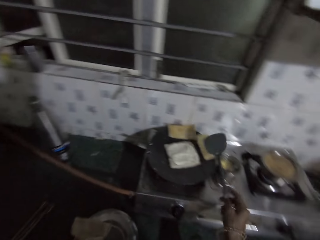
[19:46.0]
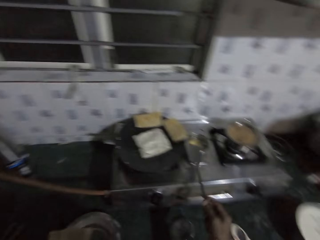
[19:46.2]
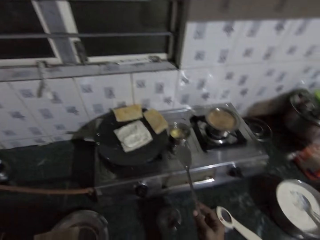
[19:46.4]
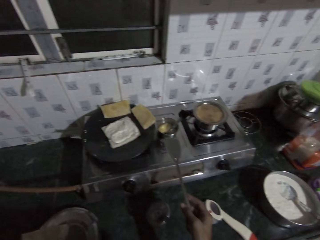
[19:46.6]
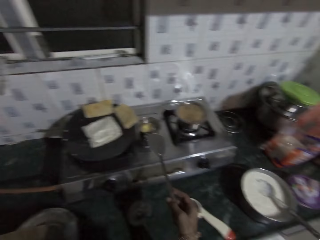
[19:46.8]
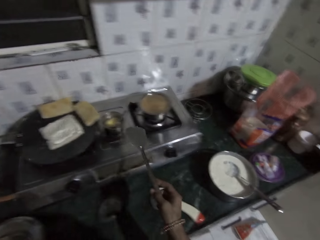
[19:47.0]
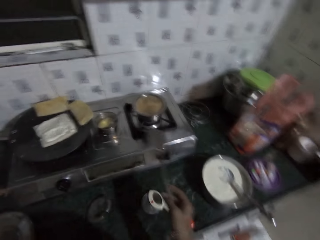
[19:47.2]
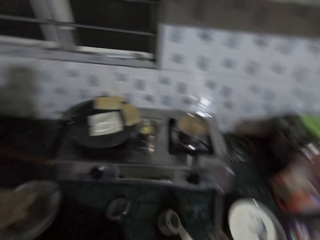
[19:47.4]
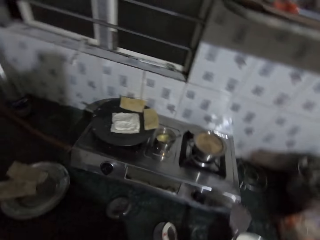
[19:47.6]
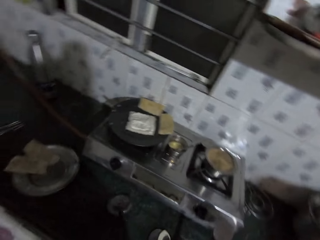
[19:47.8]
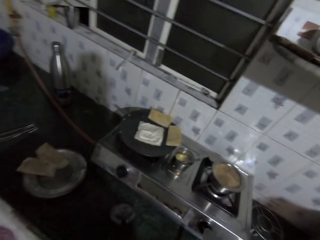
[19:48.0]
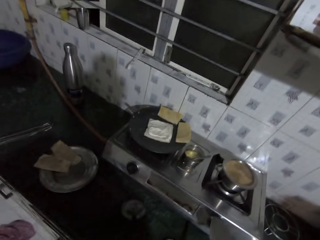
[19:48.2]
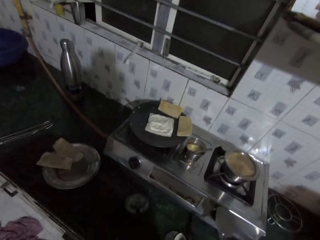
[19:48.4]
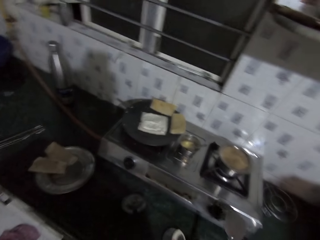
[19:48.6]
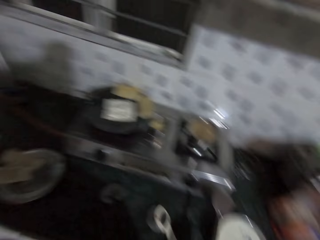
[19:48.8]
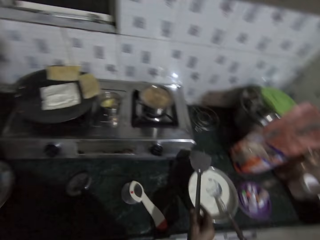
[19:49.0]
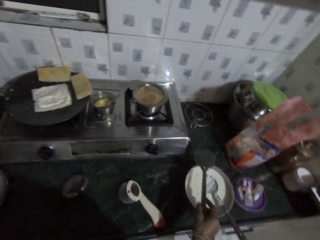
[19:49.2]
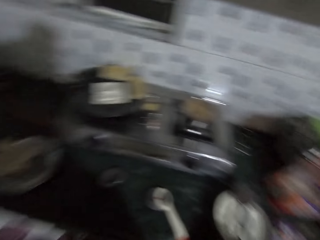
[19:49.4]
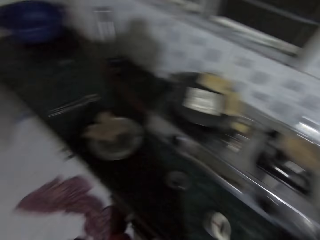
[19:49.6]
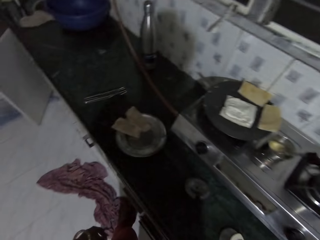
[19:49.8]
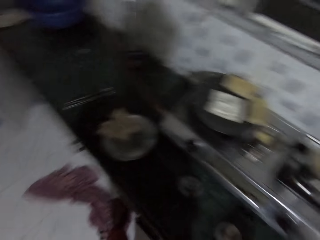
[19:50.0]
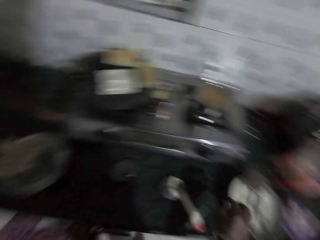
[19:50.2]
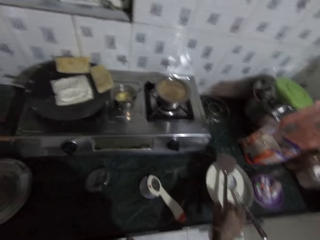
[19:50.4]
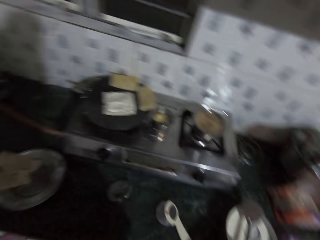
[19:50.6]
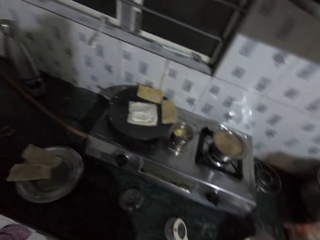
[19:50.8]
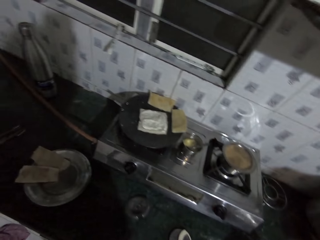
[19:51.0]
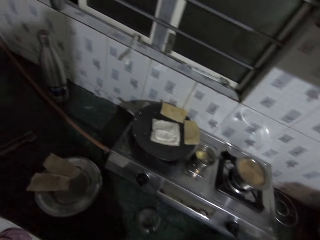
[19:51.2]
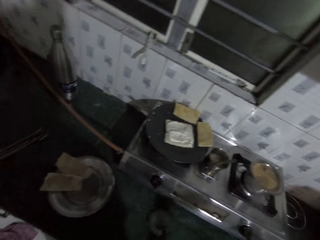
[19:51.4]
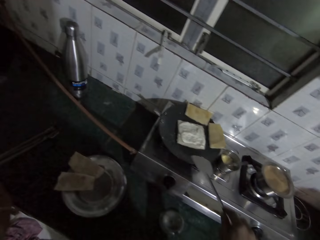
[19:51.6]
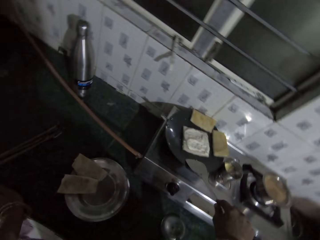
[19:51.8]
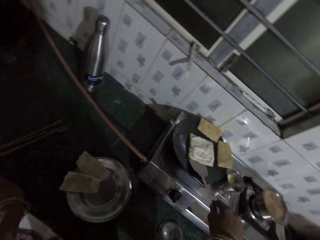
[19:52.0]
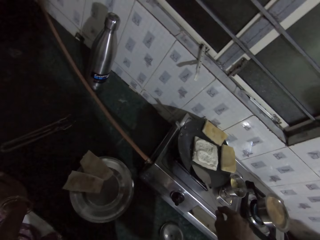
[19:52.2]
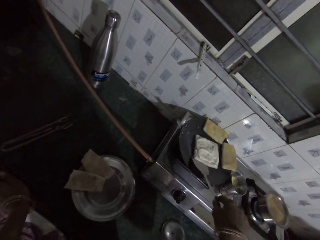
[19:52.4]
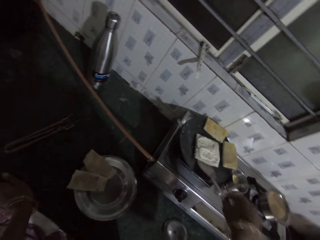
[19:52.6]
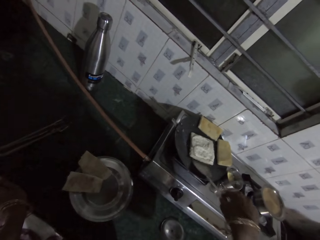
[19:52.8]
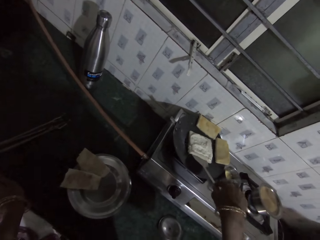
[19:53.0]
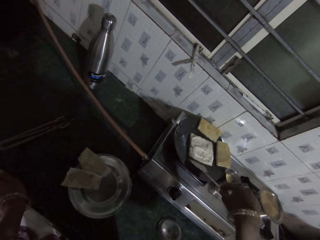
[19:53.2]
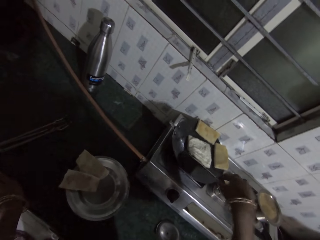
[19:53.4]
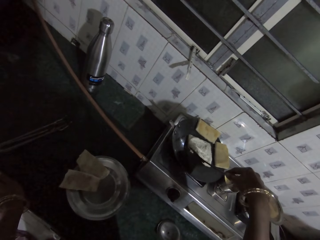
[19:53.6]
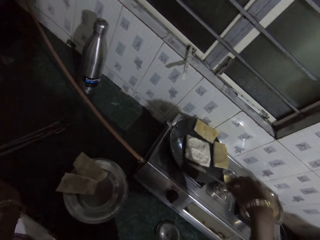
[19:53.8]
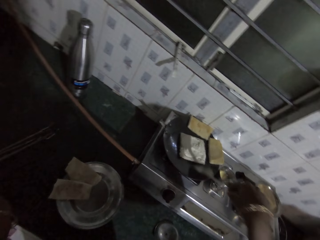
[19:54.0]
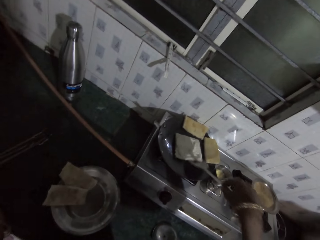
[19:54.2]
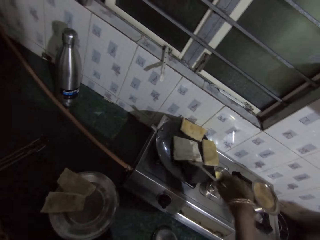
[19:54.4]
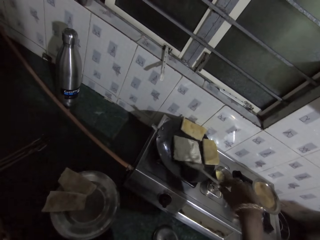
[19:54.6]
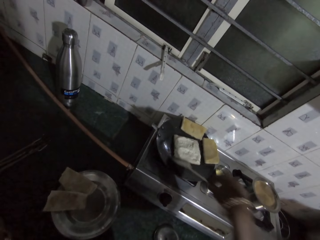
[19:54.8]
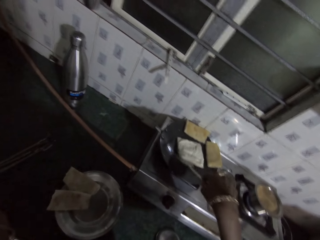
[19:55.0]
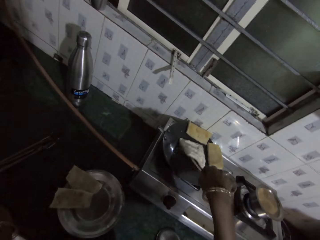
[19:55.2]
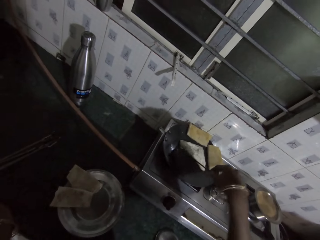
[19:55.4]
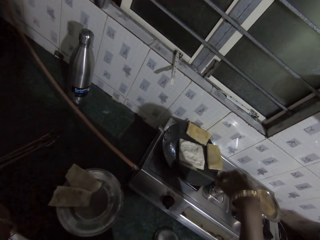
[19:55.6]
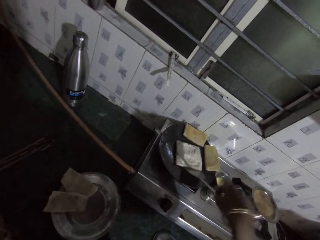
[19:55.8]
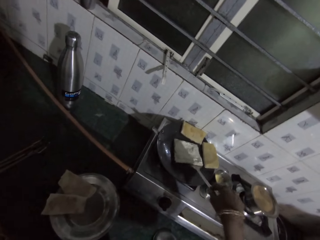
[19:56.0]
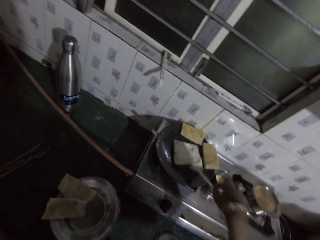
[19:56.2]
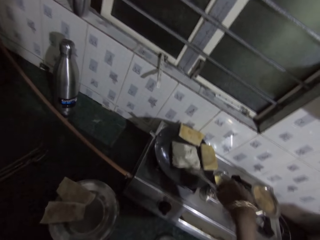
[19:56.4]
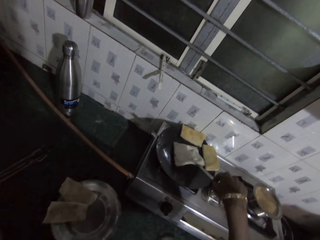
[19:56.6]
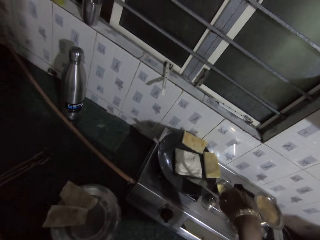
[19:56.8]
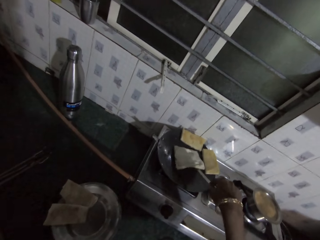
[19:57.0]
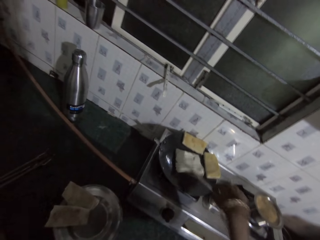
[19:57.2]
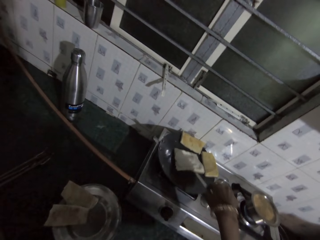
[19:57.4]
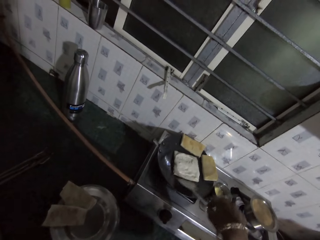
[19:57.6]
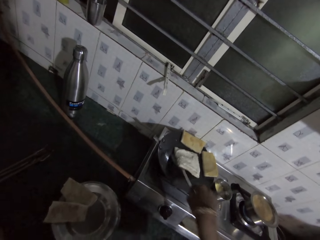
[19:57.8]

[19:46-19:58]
The camera wearer looks around and holds the spatula. She puts the spatula on the bowl. She grabs the spatula. She separates the pastry from the pan with the spatula. She scrubs beneath the piece of naan on the frying pan with the spatula in her right hand.

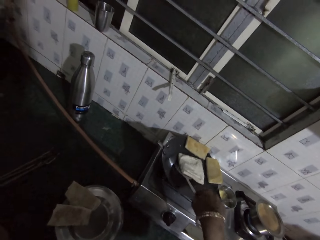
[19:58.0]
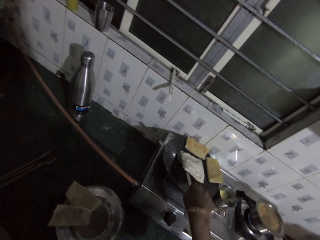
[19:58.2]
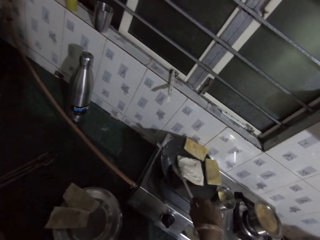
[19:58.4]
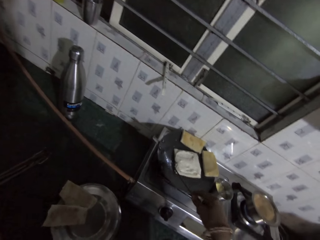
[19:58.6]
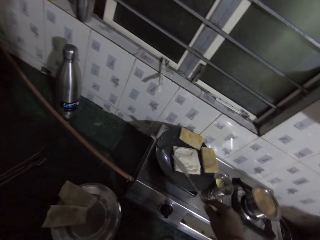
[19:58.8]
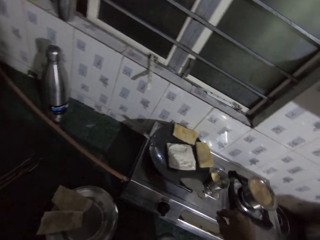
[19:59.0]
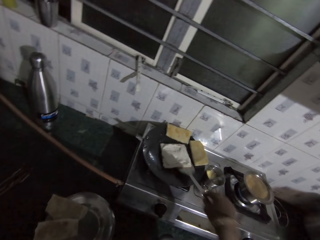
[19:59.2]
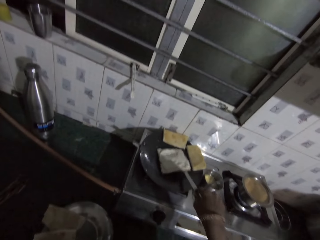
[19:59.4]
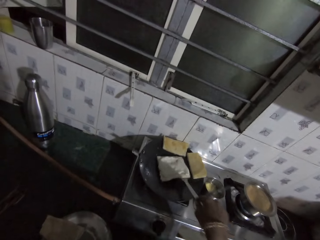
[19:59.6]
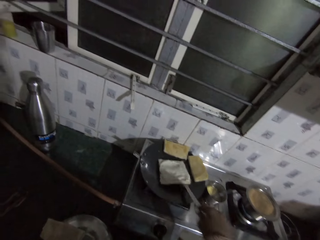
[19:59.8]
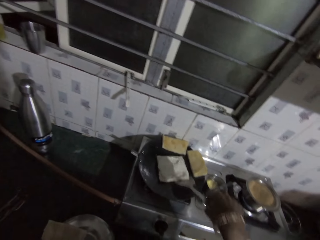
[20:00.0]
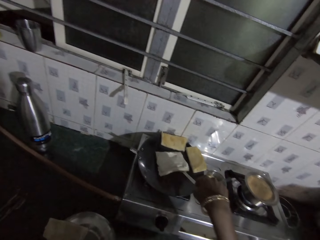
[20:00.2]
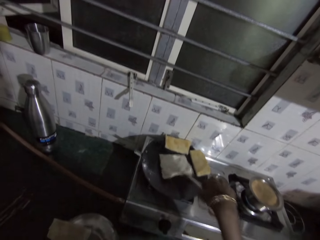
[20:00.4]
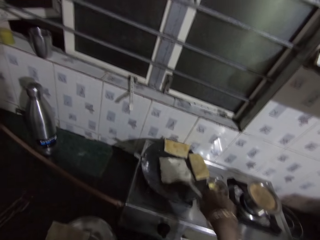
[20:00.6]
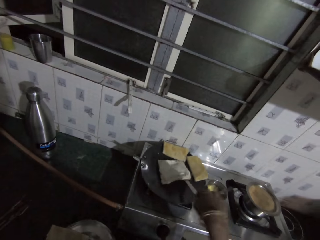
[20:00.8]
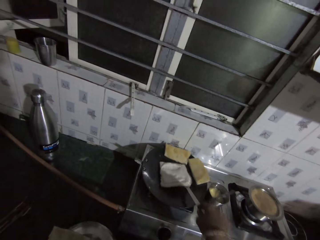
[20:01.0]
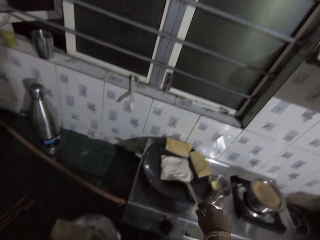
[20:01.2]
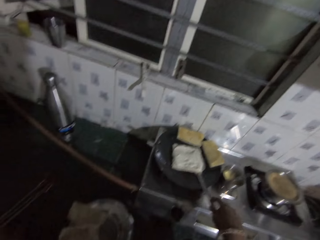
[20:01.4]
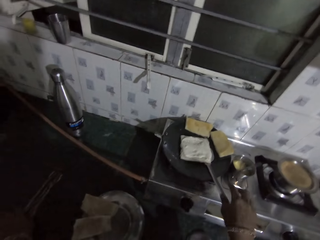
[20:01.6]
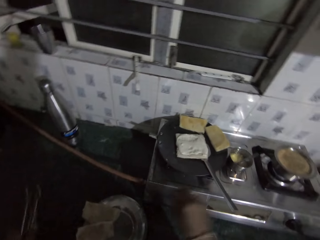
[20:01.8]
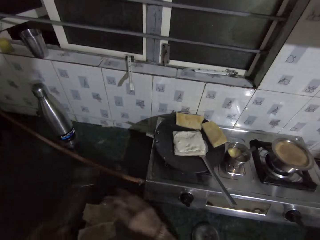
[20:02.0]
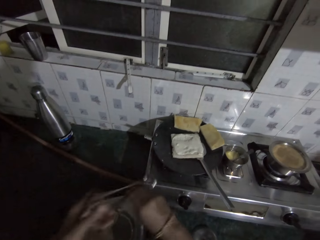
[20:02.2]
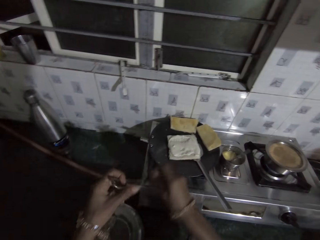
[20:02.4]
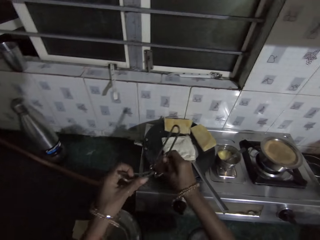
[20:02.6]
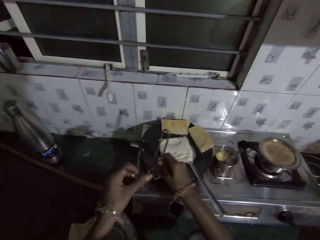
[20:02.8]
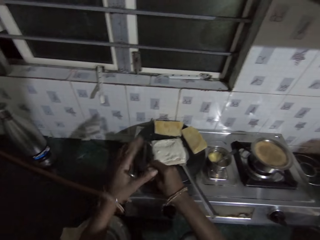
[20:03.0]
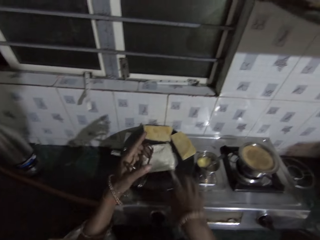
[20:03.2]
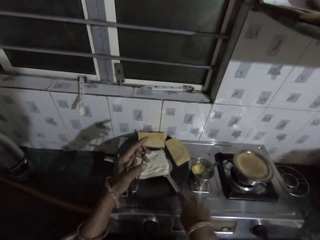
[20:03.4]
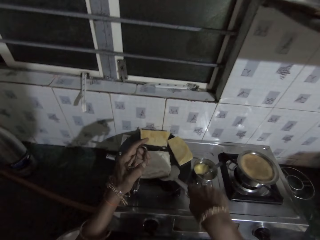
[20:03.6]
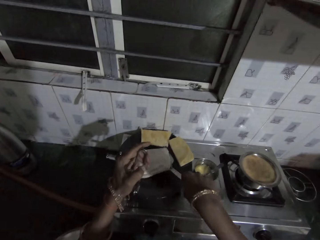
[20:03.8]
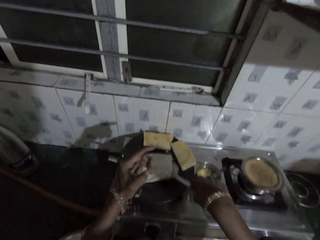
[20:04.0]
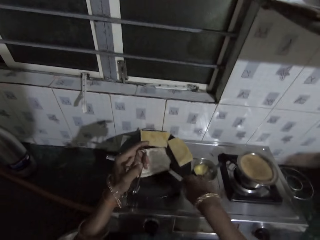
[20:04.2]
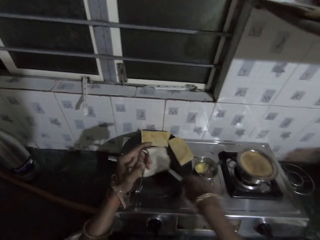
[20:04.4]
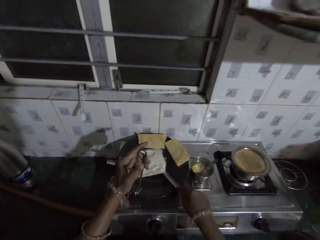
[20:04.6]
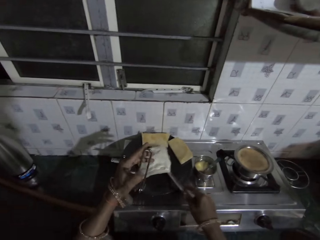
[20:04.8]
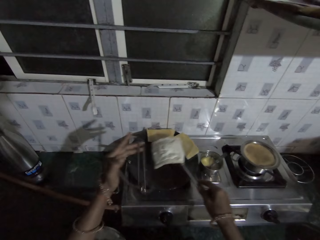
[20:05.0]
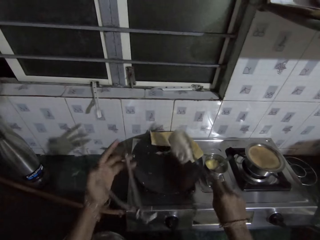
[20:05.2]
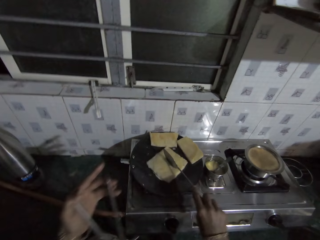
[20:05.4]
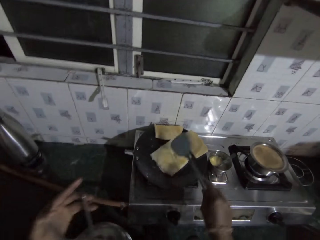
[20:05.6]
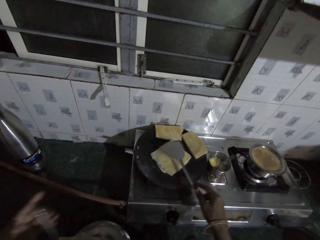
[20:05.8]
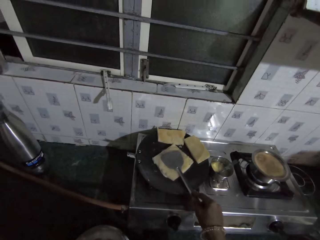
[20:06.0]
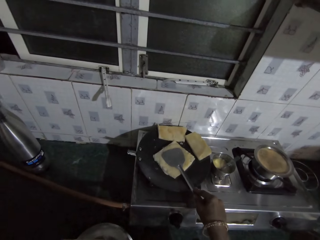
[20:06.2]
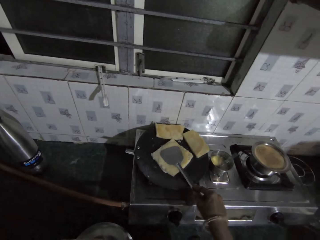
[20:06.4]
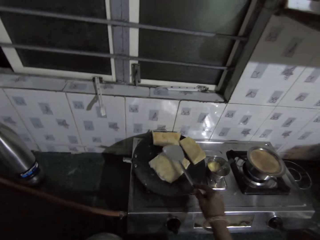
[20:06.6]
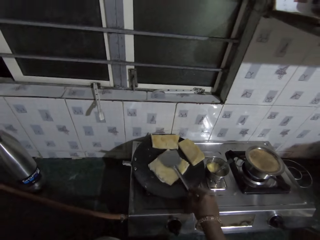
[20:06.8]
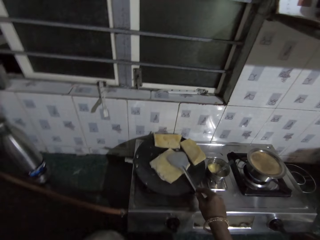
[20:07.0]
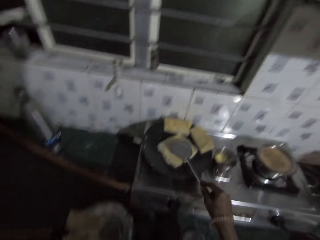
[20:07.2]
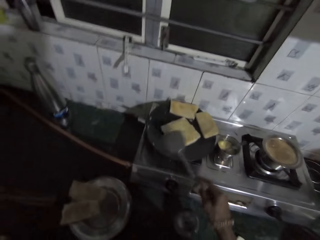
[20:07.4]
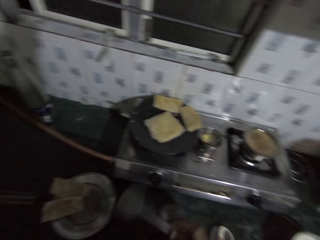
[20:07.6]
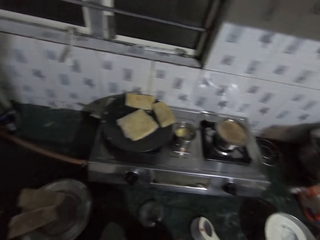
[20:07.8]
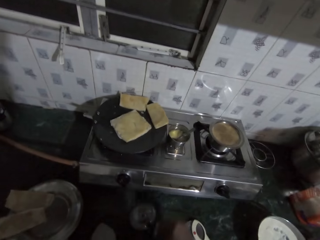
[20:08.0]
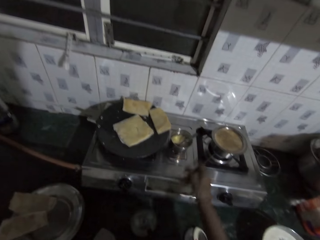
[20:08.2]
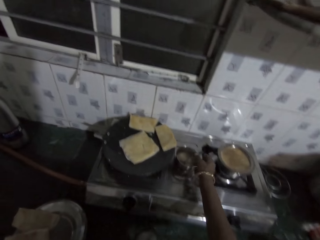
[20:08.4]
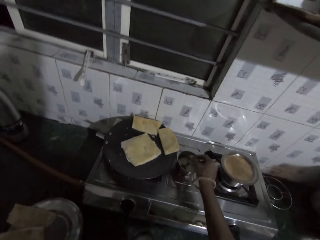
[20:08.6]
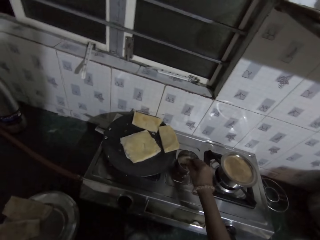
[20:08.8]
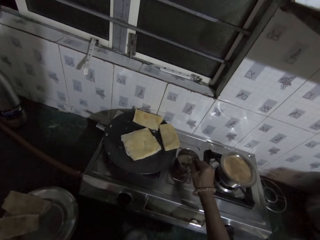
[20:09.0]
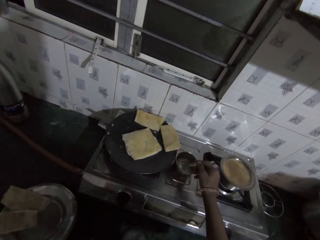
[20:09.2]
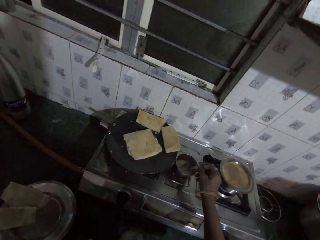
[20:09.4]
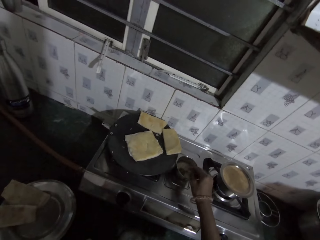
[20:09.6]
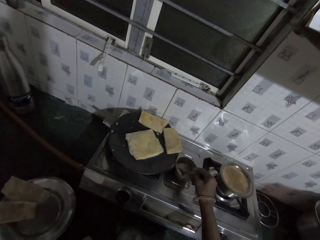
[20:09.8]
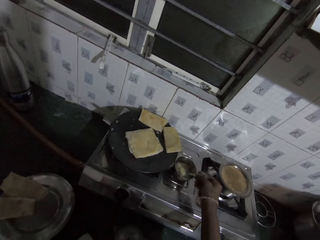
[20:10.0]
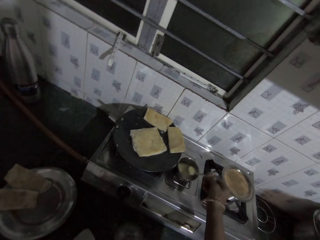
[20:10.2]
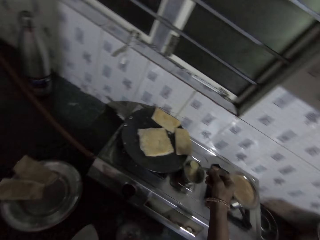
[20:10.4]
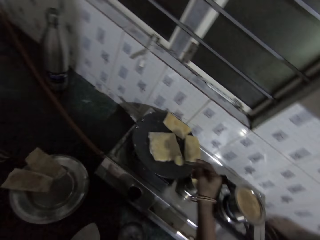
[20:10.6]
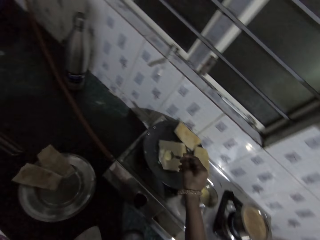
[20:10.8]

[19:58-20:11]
The camera wearer drops the spatula and grabs tongs. She positions the kitchen tong on the piece of naan with both hands. She holds the pan with the tongs. She lifts the piece of naan with the kitchen tong in her left hand. She grabs the spatula and holds the pan with the tongs. She lifts the piece of naan with the spatula in her right hand. She separates the pastry from the pan with the spatula and holds the pan with the tongs. She flips the piece of naan with the spatula in her right hand. She holds the tongs. She presses the piece of naan on the frying pan with the spatula in her right hand. She puts the spatula down. She scoops vegetable oil from a cup with a spoon in her right hand.
